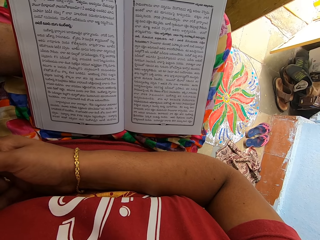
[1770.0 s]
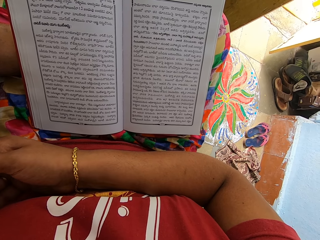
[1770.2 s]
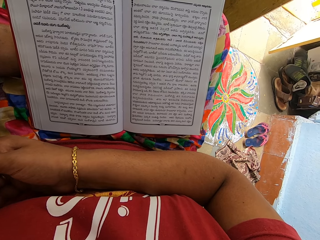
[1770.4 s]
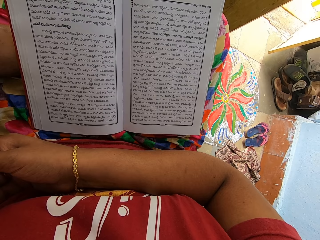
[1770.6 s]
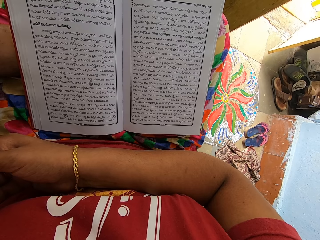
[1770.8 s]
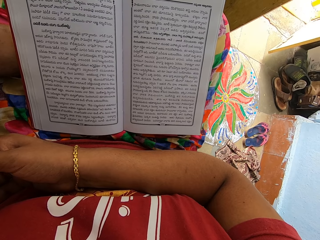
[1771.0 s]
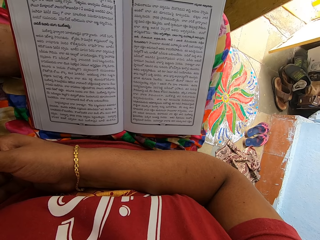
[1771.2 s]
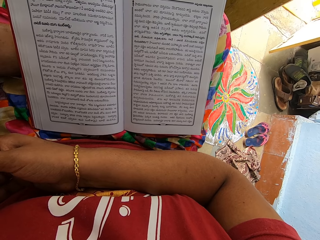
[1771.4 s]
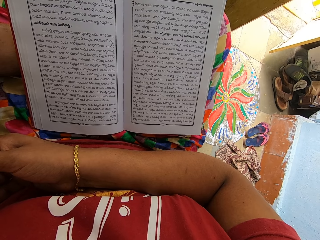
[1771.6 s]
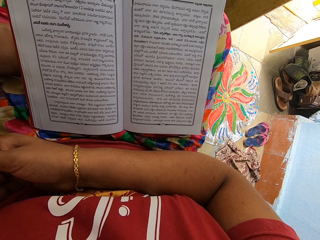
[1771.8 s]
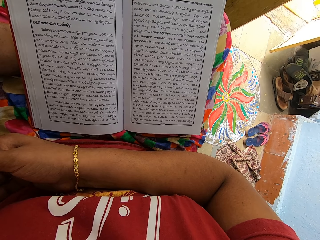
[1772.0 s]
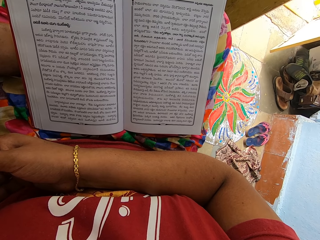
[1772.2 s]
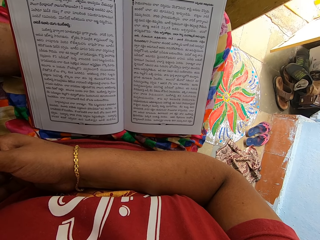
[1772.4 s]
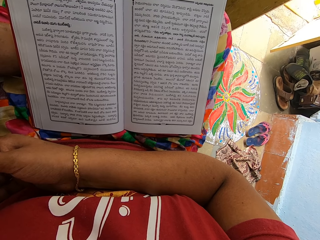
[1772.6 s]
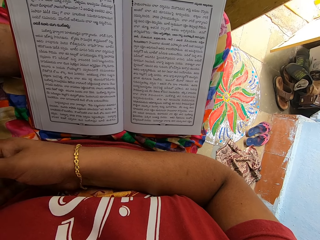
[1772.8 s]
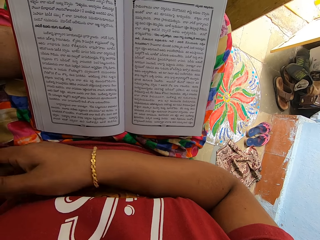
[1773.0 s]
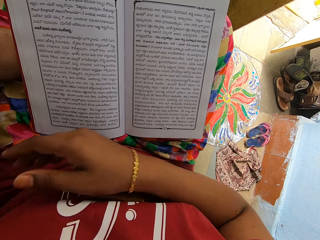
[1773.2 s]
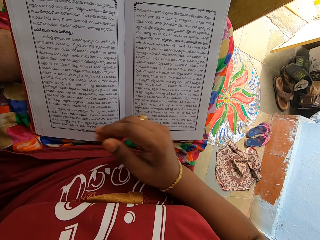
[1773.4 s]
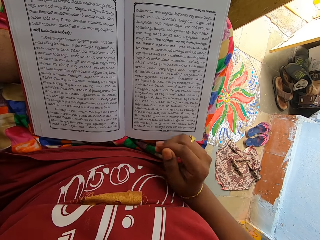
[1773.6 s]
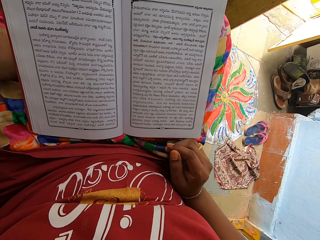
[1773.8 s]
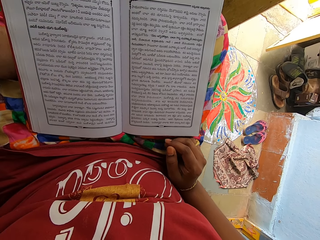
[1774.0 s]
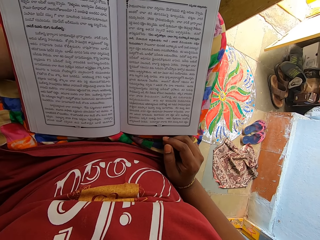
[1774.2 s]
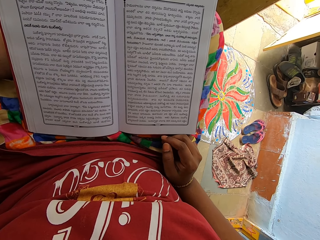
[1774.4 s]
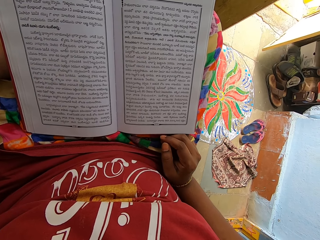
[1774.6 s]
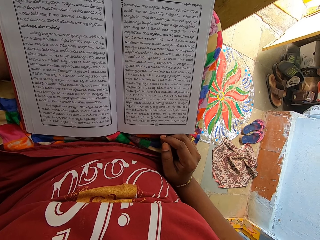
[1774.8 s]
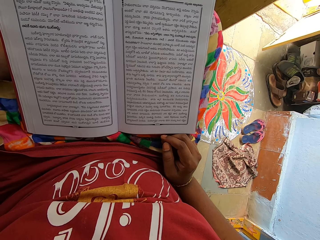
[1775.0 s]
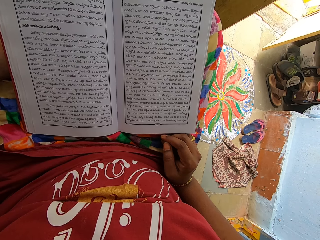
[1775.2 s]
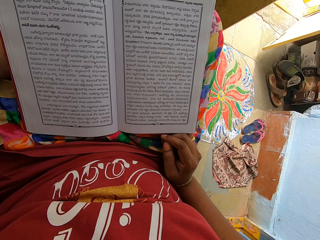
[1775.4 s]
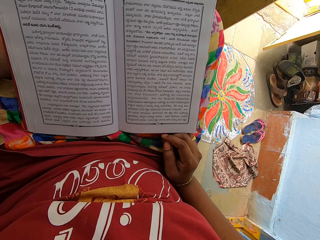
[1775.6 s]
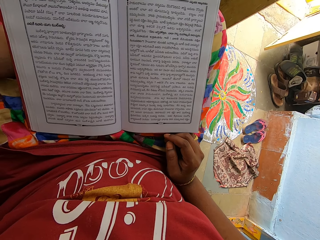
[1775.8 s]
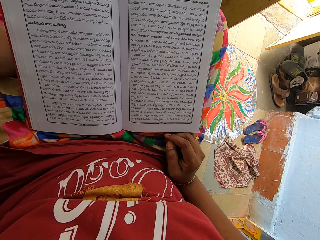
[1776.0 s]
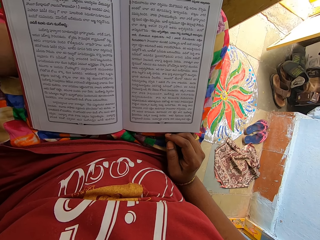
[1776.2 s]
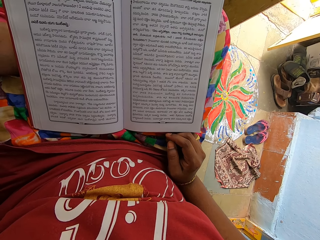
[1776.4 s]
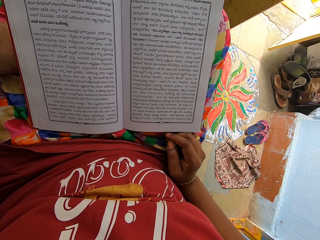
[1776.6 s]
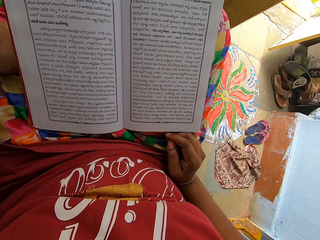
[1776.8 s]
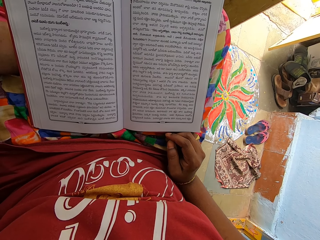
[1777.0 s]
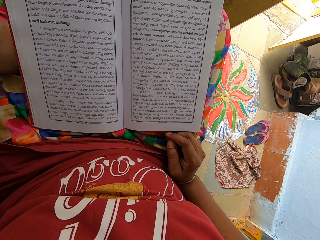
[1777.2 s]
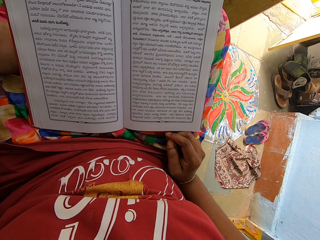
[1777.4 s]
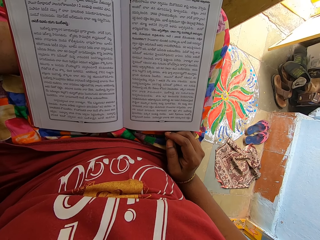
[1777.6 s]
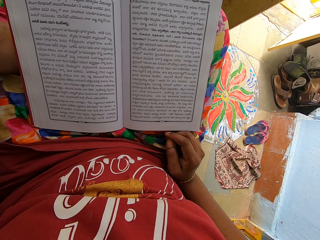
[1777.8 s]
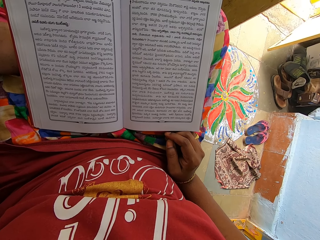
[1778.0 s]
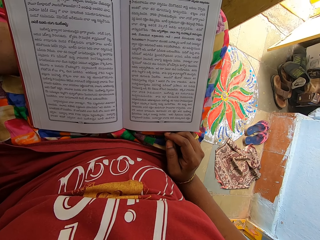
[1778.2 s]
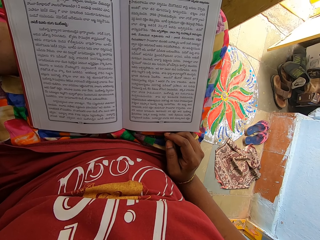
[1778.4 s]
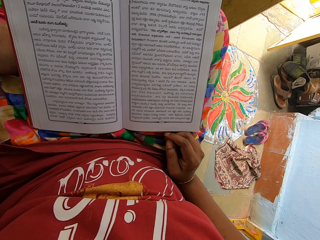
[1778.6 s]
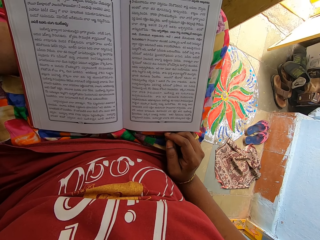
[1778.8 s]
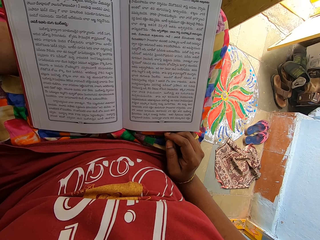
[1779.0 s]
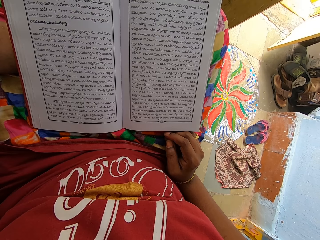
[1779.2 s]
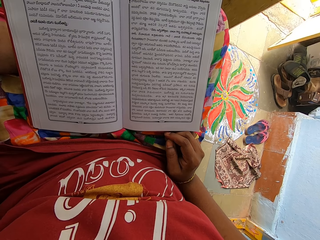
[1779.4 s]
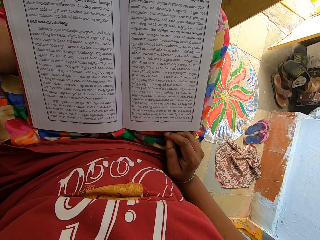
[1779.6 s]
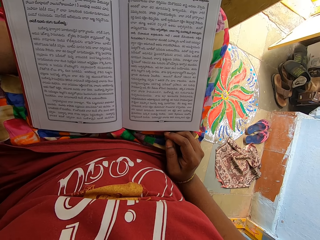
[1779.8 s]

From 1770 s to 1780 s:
The camera wearer adjusts their hand.

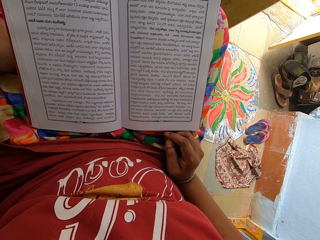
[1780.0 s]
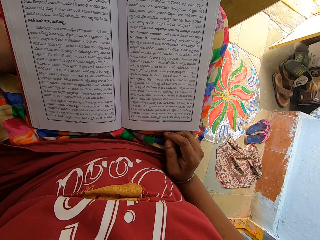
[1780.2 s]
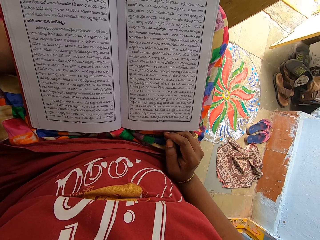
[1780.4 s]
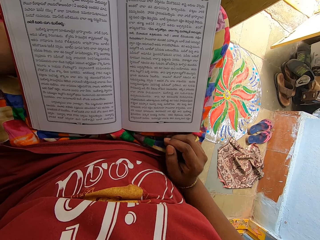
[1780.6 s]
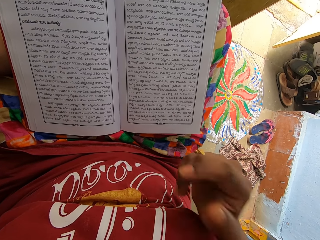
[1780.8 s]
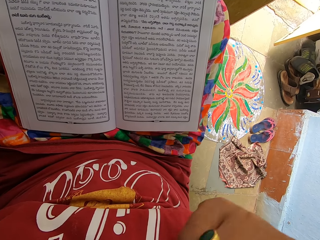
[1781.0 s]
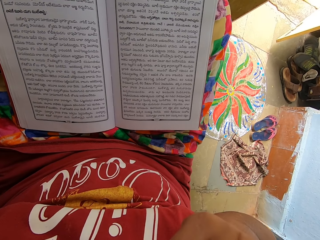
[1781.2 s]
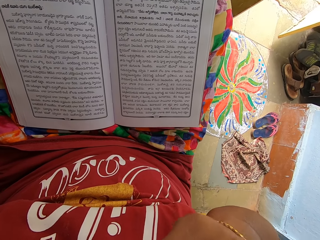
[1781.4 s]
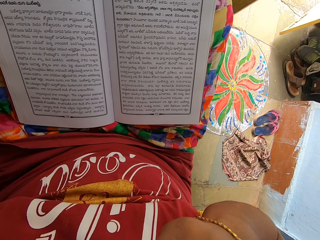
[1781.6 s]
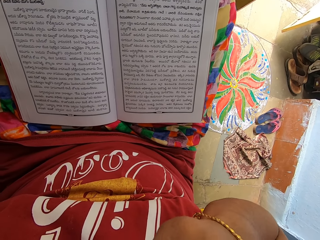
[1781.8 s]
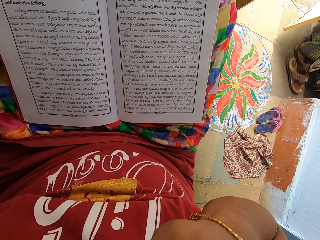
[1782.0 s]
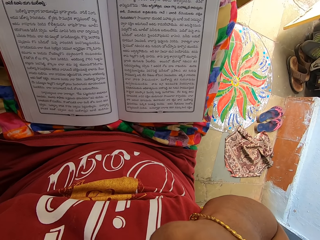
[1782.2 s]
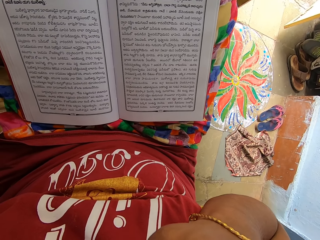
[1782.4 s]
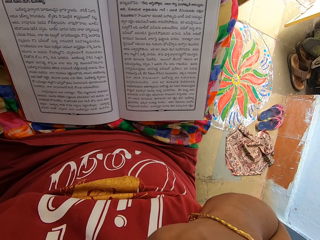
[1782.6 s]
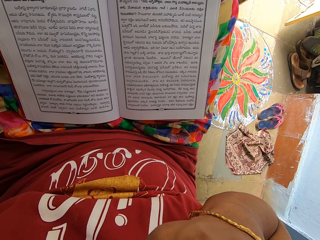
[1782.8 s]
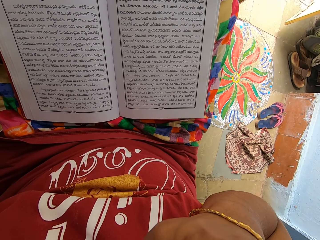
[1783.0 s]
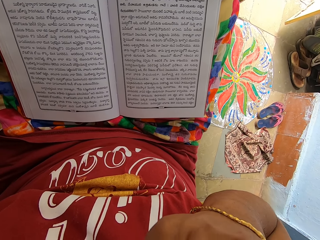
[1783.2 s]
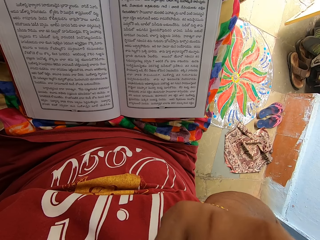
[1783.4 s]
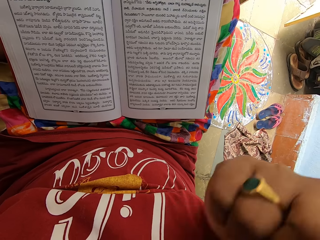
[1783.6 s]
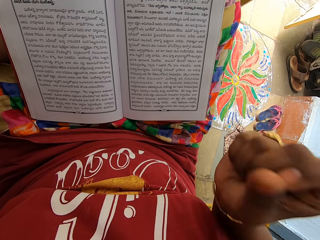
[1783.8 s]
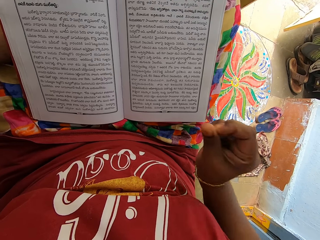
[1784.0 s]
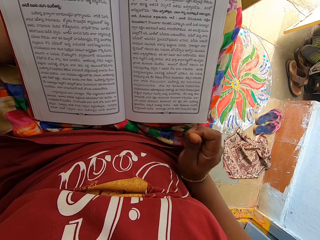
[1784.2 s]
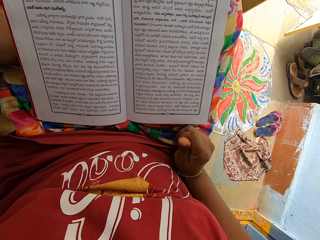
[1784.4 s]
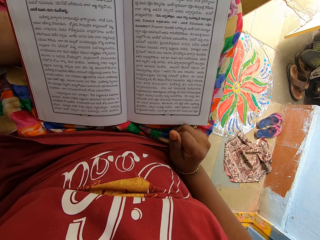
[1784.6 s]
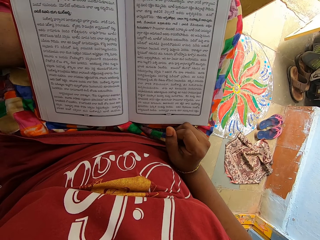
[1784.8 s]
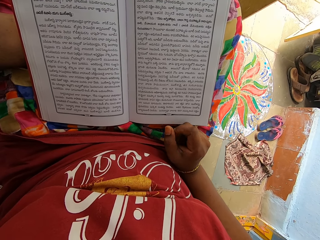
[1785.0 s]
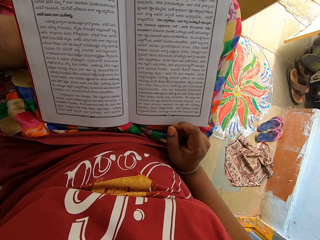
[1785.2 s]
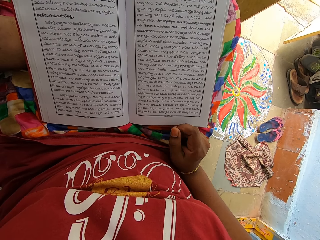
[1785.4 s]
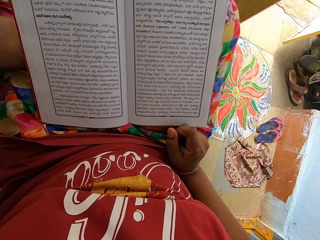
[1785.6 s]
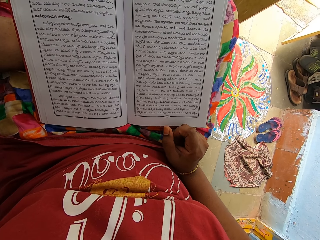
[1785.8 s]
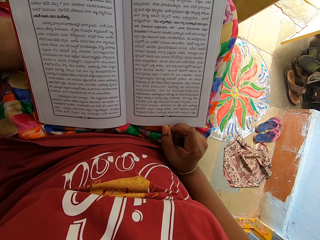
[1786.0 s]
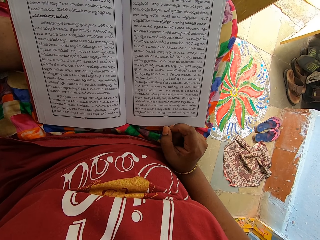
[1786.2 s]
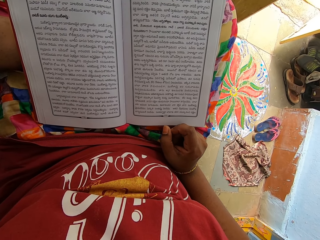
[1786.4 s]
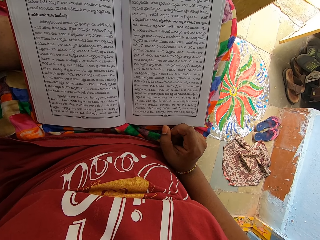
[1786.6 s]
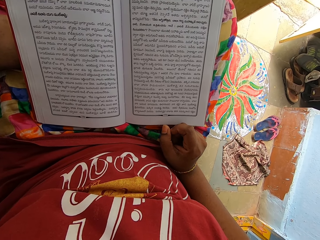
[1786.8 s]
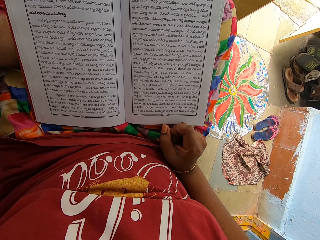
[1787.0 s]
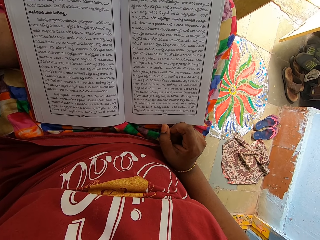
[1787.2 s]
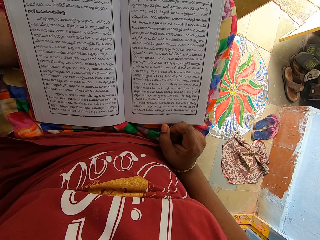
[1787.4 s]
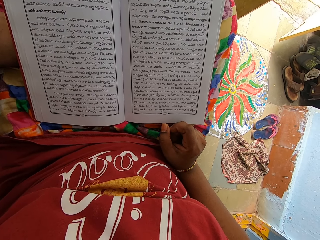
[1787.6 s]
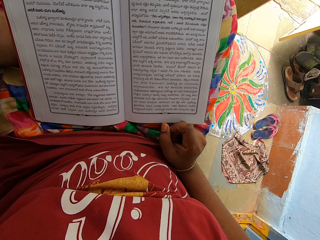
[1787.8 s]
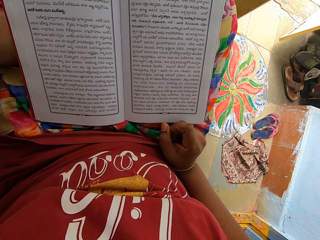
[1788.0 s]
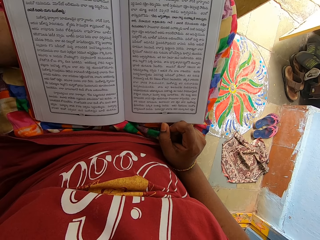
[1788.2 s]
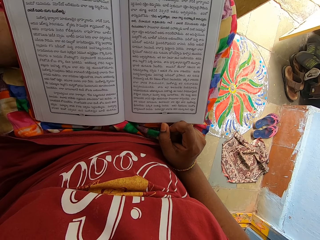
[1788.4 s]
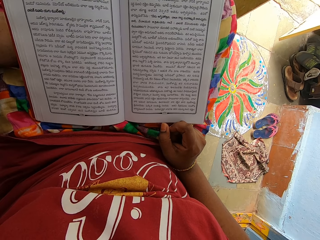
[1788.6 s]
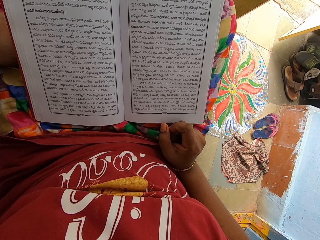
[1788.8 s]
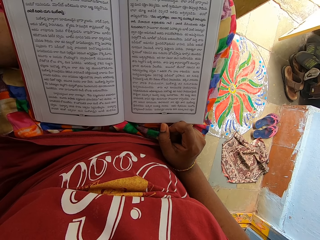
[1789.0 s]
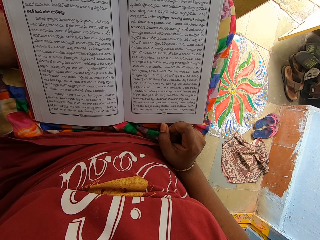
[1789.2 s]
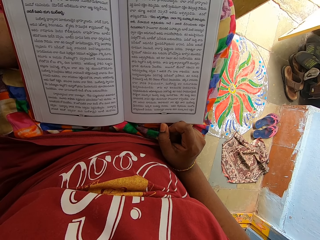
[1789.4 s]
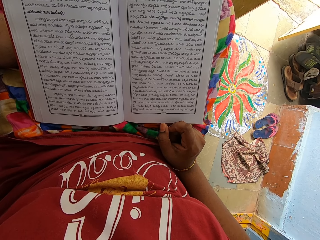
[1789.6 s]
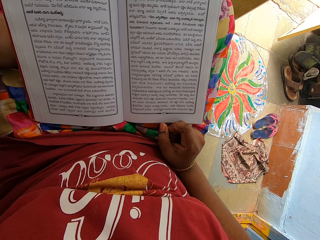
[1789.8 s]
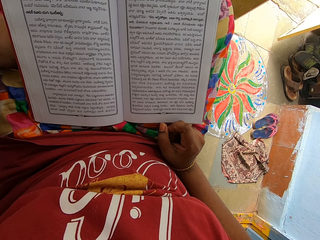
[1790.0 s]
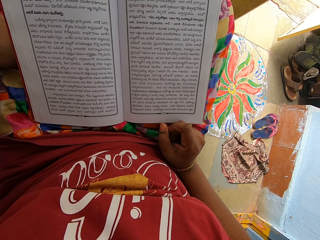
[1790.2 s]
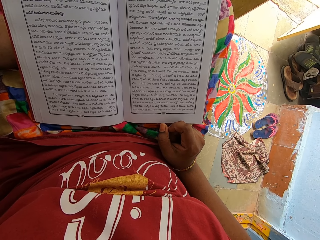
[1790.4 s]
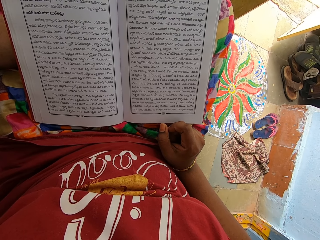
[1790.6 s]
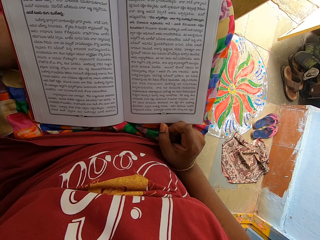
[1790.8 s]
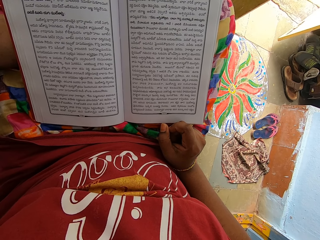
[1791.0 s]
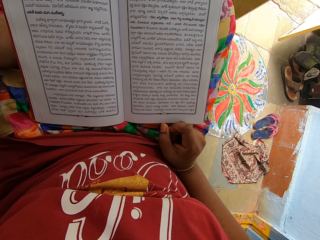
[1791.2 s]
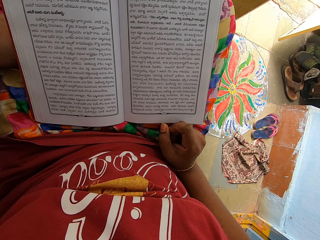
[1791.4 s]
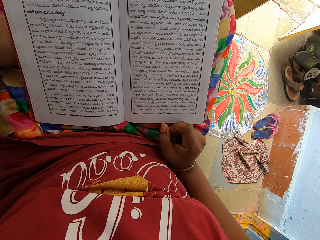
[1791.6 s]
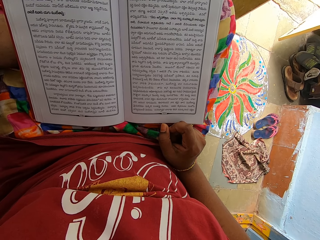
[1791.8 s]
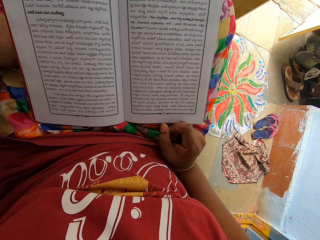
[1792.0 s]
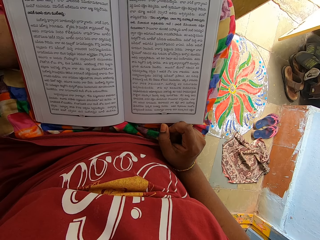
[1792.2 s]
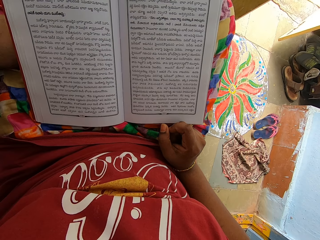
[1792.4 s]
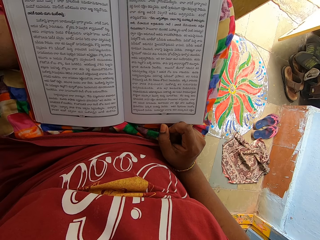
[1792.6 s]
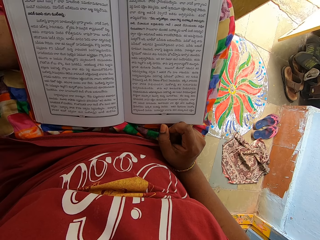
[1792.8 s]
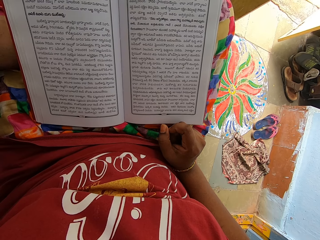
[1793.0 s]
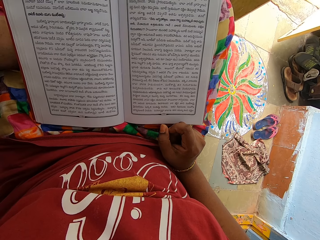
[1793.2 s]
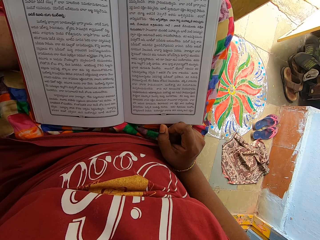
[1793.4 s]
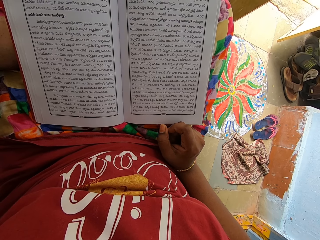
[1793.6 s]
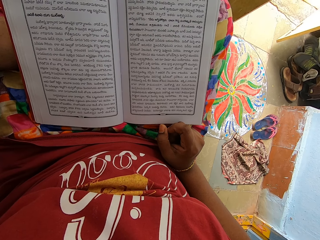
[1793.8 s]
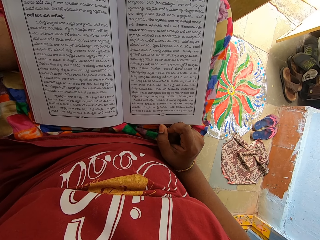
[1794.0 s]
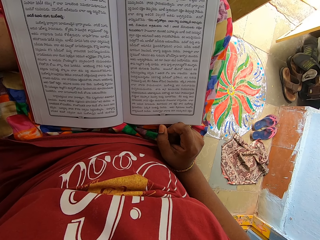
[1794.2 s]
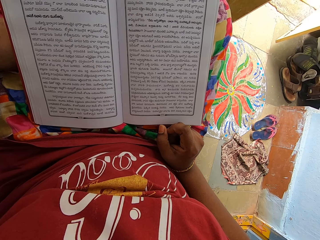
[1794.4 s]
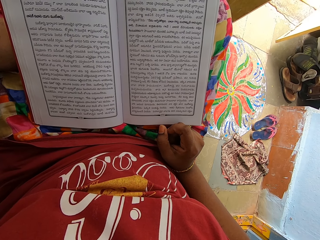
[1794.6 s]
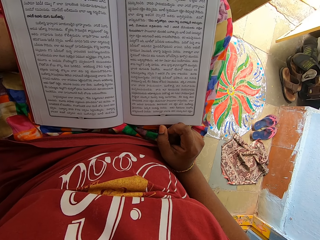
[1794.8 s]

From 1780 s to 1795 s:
The camera wearer lifts the hand towards the face. She touches her face. She adjusts the hand. She rubs the fingers.
